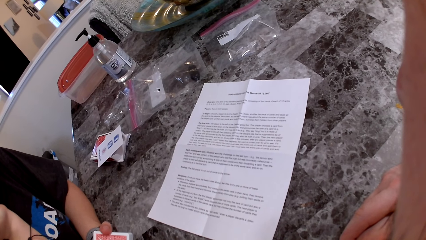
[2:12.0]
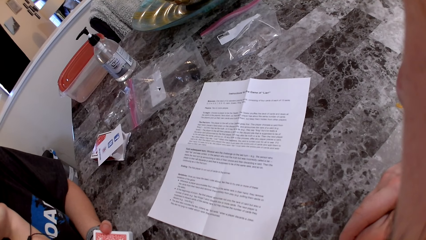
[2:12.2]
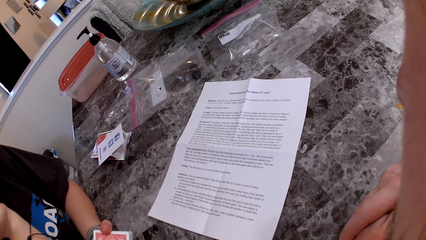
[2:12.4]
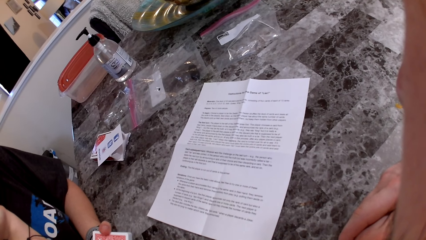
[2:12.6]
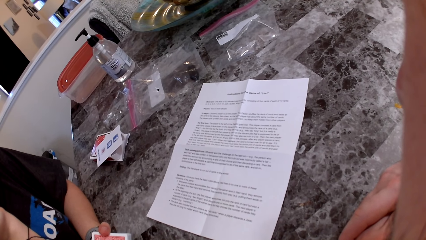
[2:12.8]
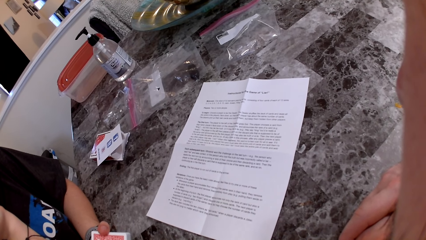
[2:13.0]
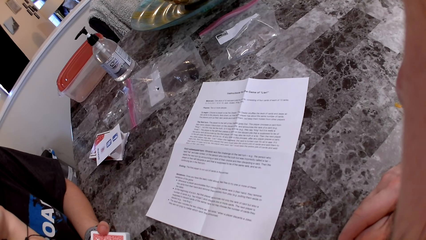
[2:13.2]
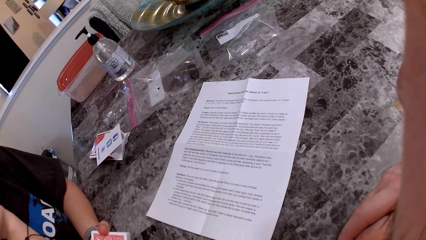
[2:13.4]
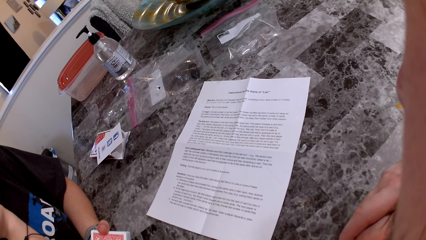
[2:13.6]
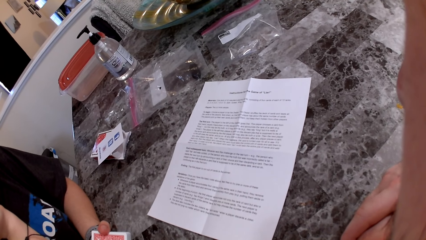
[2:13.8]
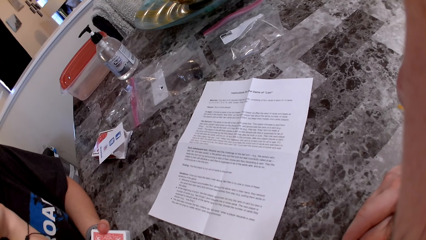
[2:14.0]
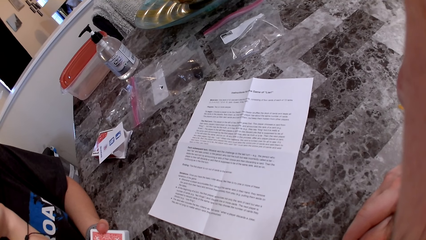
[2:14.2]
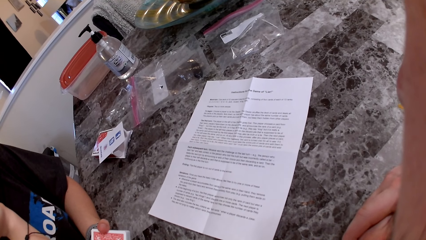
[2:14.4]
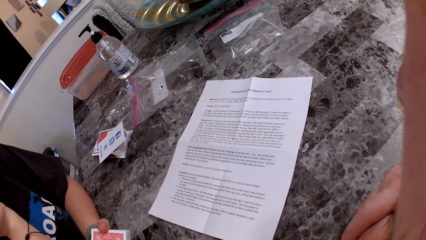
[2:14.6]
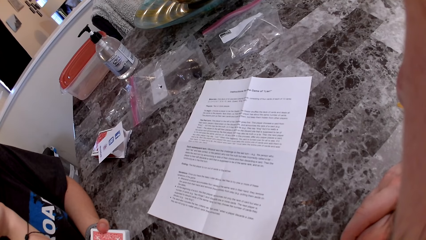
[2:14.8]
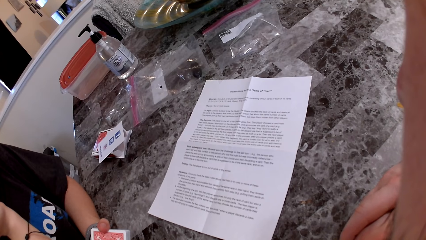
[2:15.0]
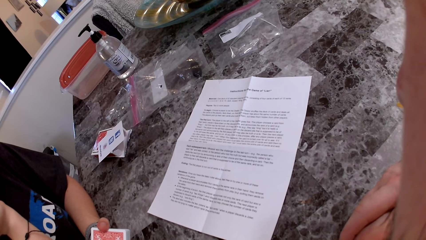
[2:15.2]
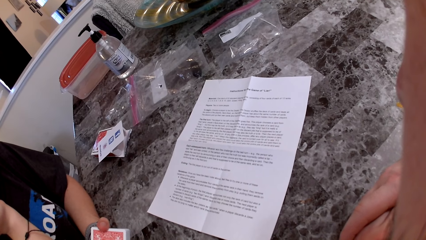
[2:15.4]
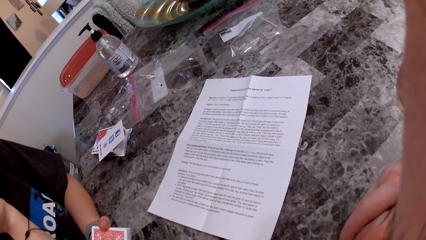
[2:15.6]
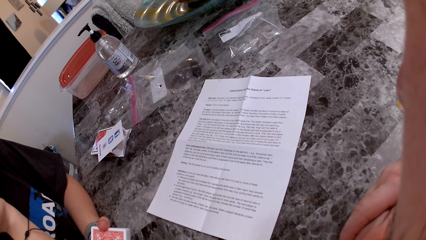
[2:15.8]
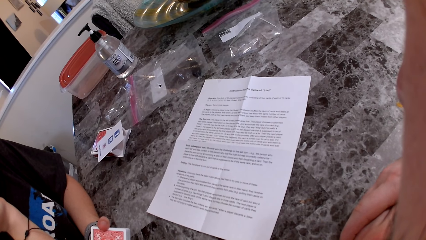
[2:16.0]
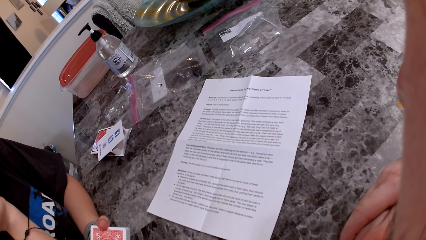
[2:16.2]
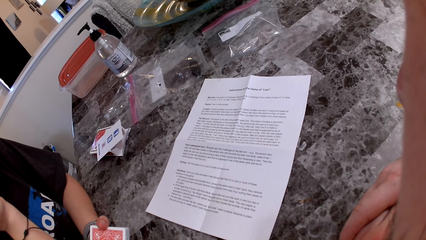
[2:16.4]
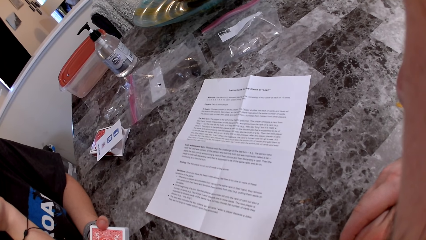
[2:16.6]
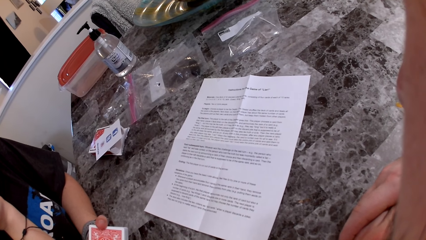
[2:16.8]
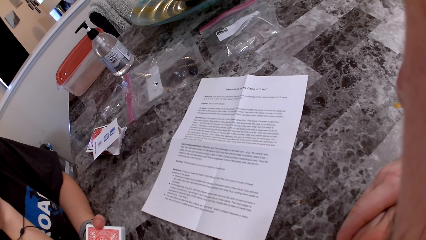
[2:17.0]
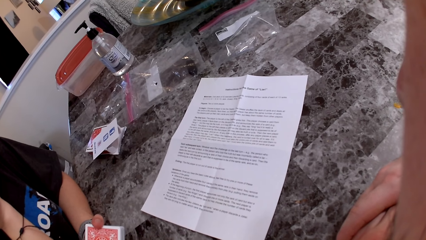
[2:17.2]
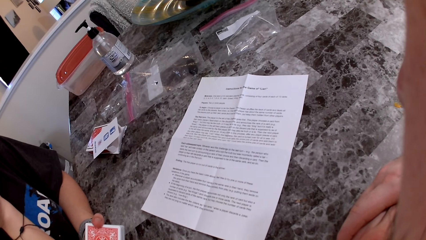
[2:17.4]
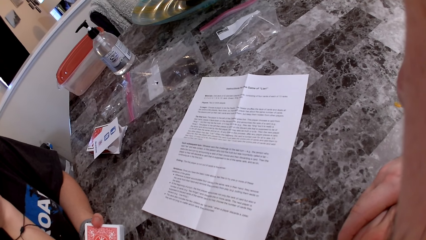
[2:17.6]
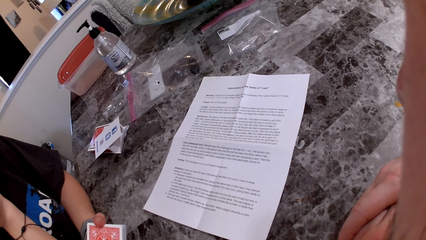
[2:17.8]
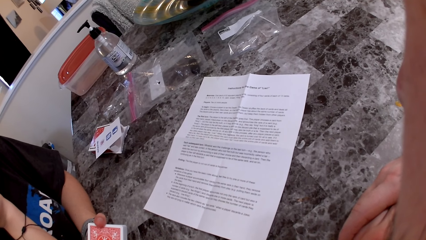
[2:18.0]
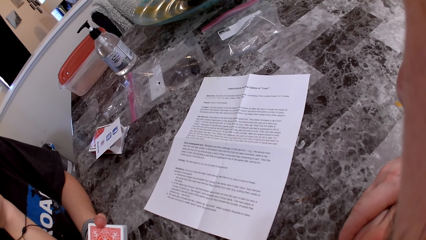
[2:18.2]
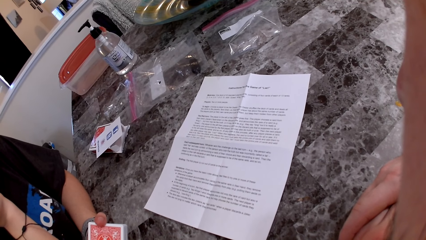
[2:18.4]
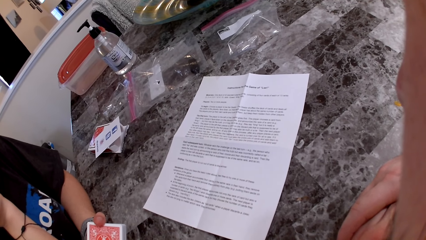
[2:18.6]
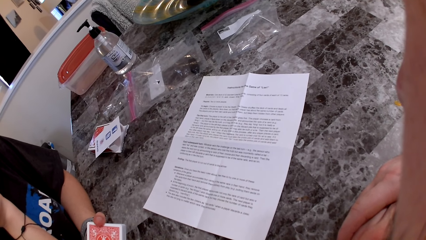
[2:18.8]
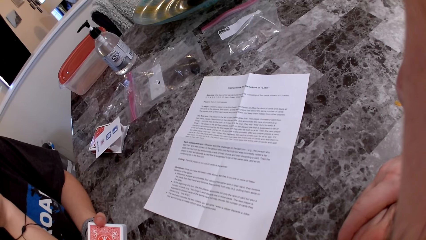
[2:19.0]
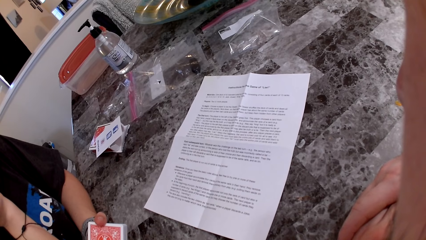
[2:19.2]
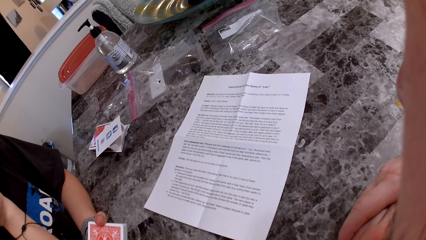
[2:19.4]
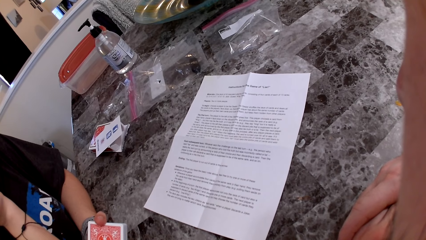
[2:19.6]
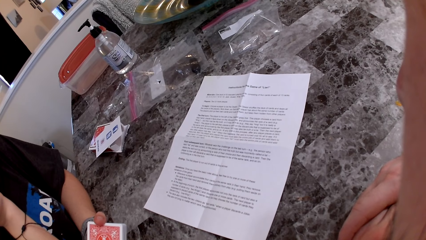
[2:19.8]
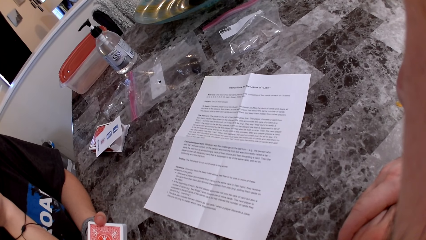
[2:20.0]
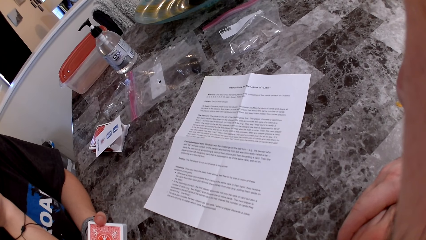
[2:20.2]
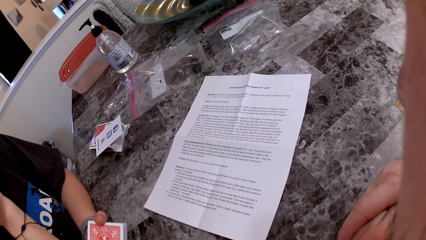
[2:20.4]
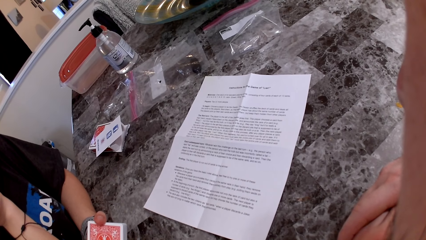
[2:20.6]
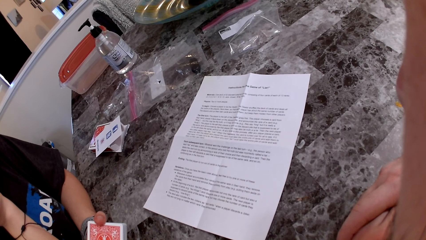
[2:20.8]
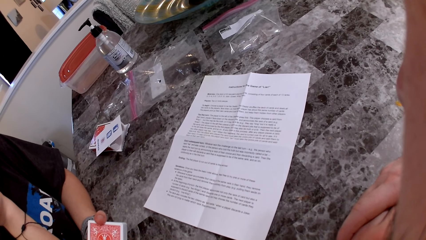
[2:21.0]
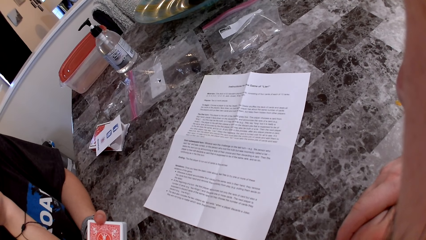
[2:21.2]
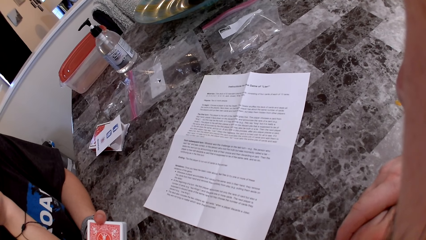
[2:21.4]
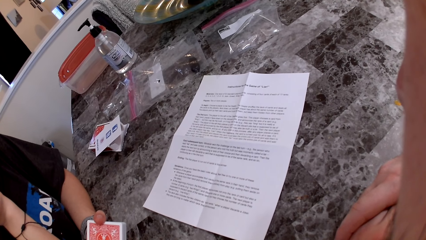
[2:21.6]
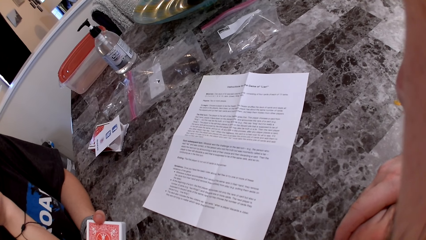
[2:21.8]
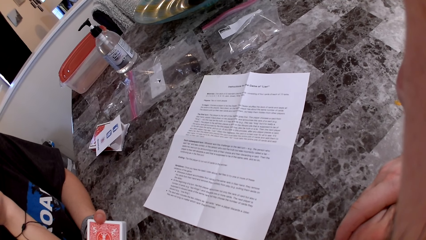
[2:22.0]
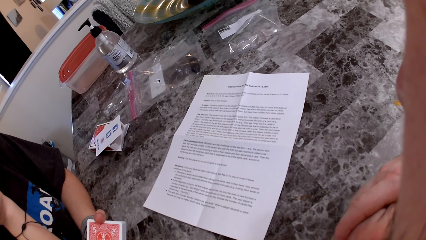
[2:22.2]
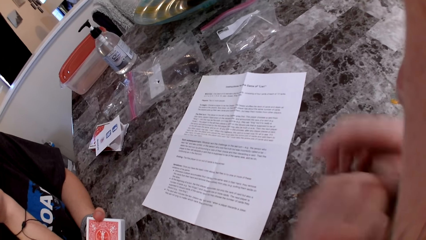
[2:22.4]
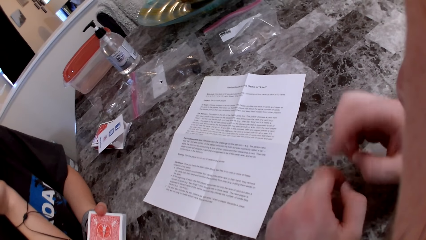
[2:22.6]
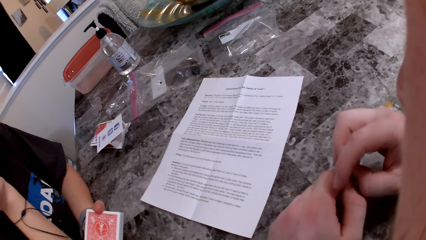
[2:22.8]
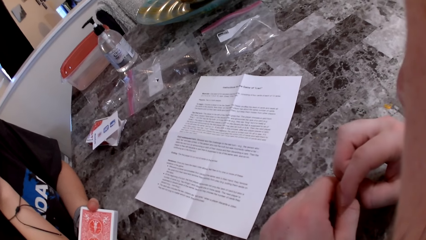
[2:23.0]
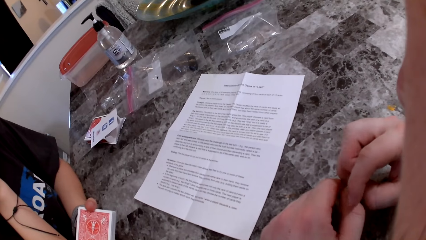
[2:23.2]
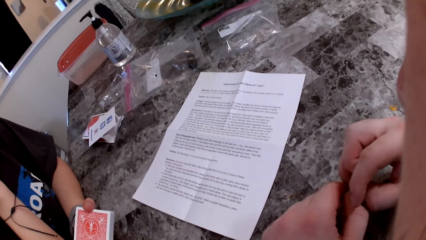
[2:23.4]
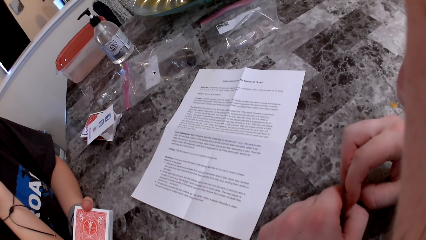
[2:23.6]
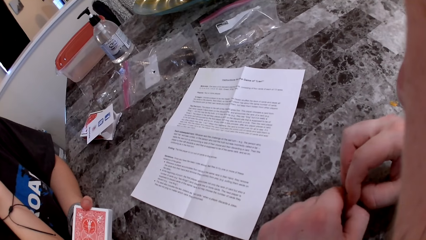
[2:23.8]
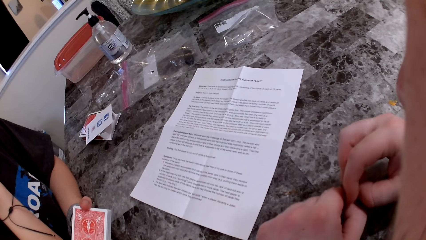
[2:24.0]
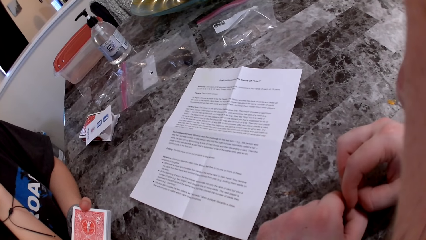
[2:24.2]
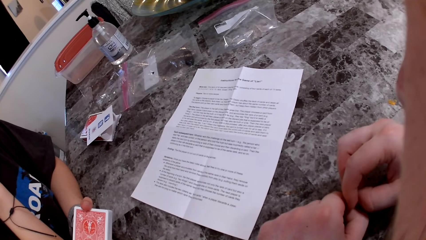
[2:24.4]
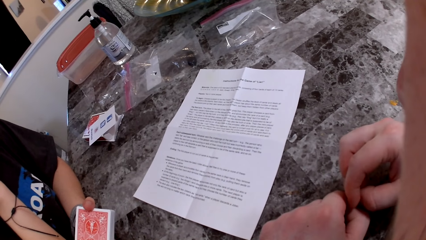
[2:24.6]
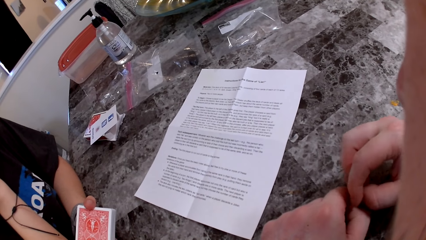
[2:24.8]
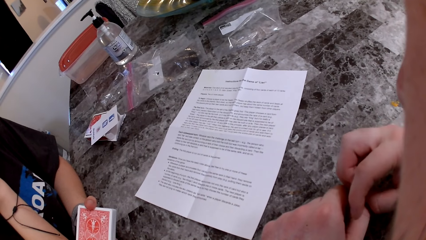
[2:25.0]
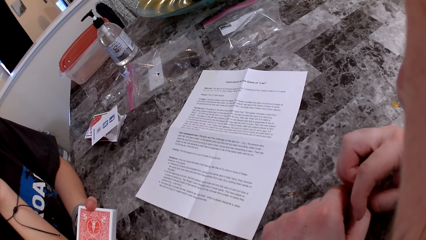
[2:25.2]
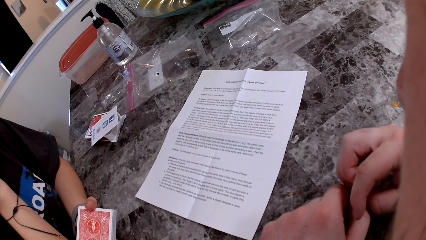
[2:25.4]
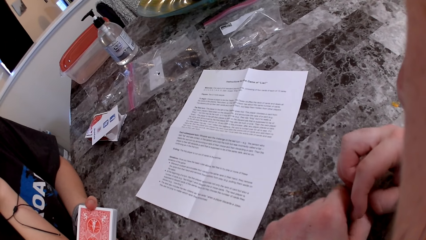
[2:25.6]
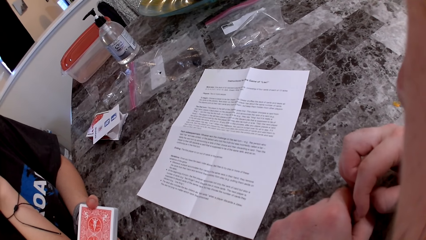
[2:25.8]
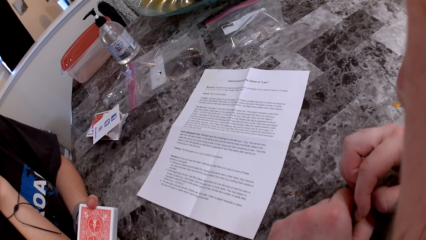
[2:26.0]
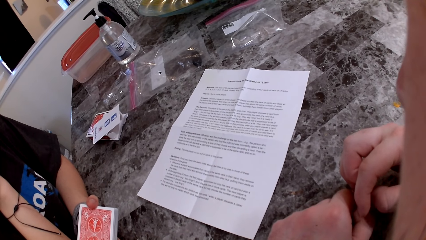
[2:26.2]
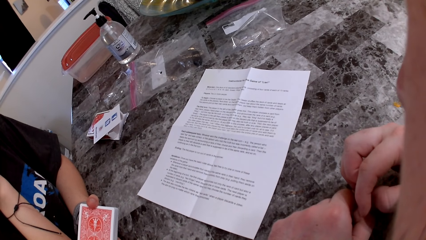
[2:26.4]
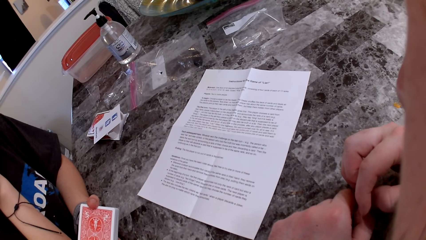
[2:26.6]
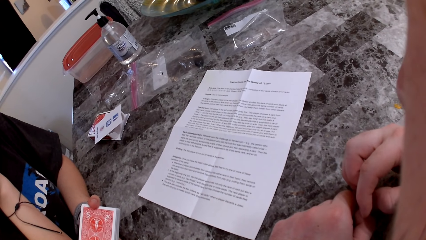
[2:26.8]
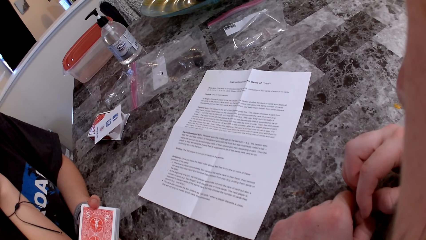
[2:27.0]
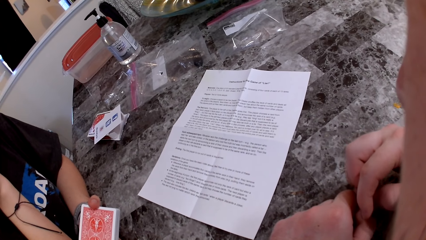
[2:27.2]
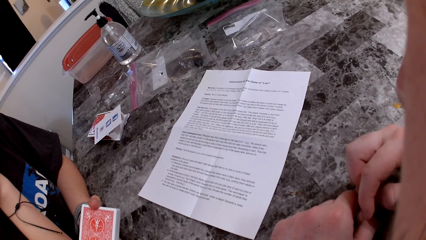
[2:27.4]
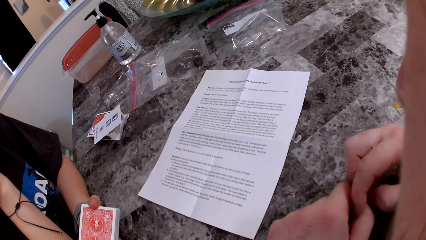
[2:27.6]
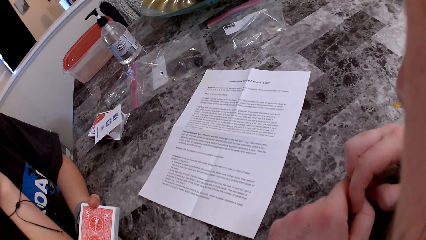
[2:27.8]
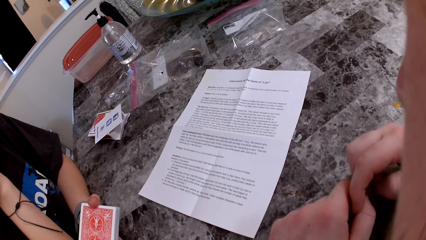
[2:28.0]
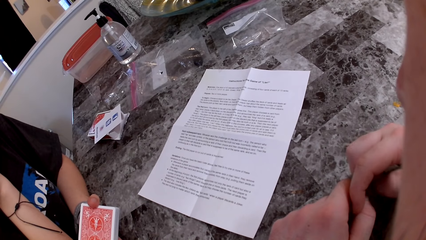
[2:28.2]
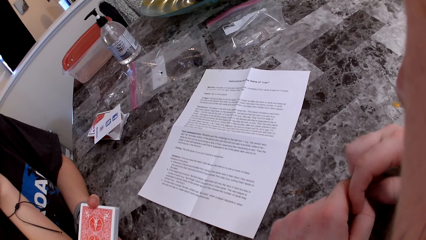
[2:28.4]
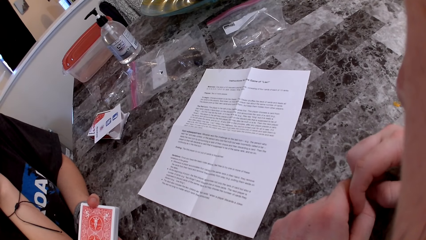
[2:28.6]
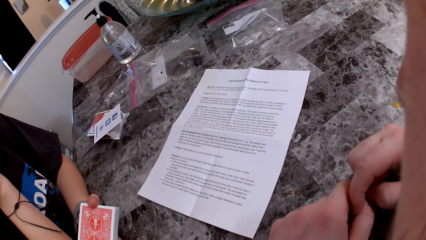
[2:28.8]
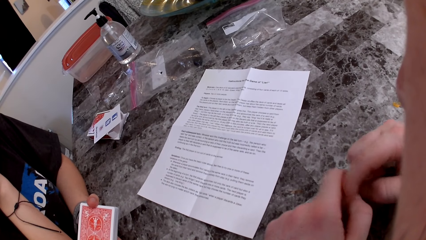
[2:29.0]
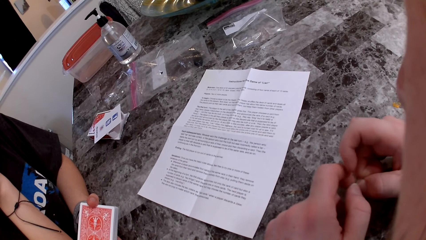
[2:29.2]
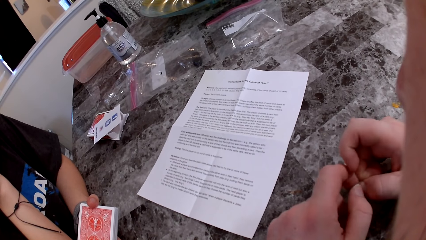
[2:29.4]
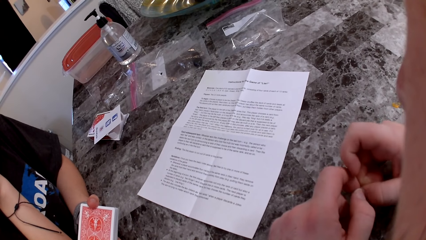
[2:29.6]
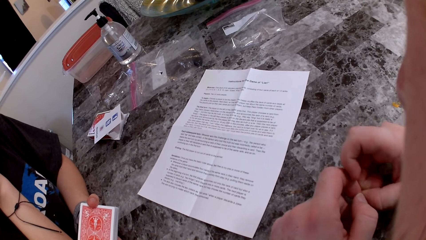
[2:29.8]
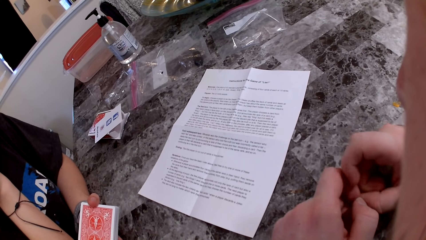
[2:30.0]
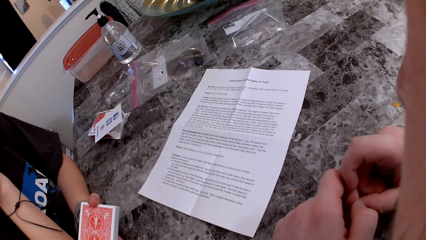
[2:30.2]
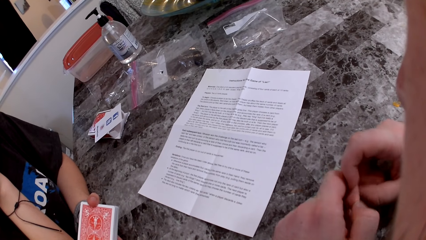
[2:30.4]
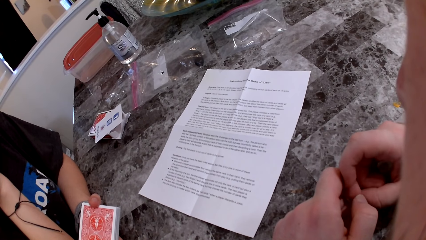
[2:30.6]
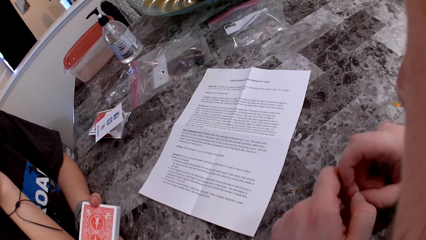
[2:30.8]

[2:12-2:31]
The camera wearer moves his hands. He stares at his hands. He stares at the printed page.
